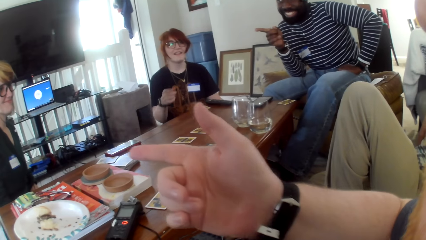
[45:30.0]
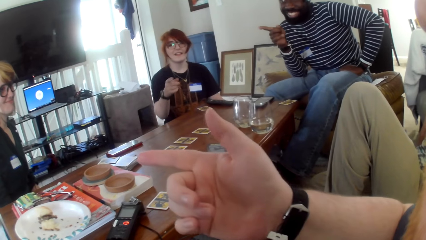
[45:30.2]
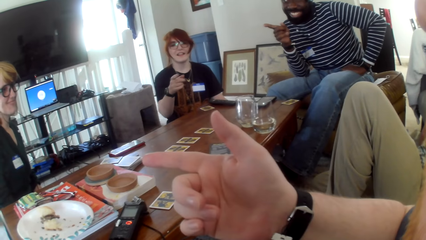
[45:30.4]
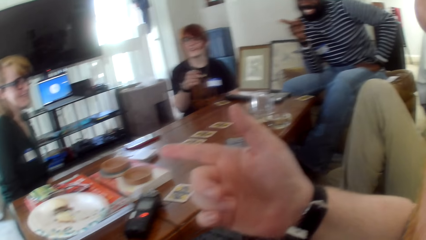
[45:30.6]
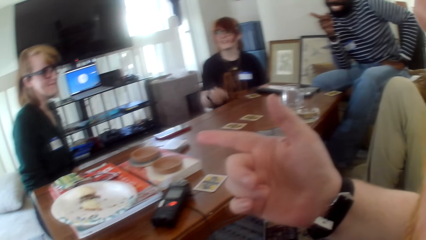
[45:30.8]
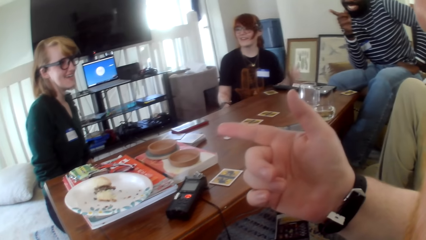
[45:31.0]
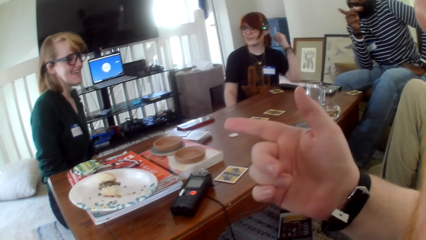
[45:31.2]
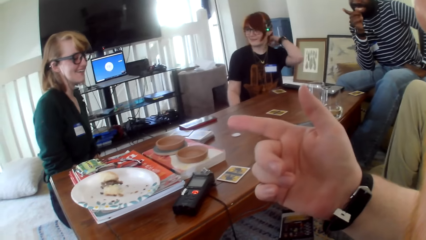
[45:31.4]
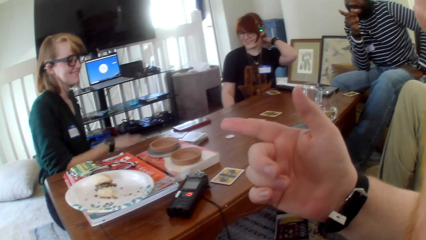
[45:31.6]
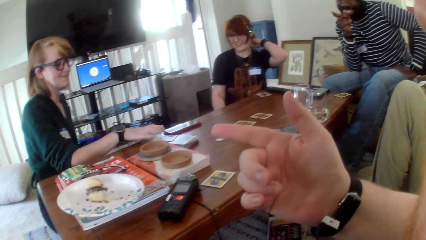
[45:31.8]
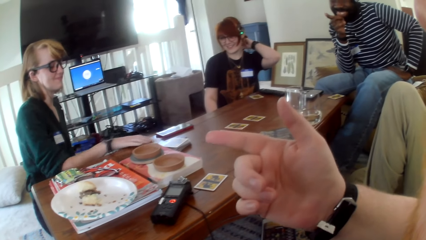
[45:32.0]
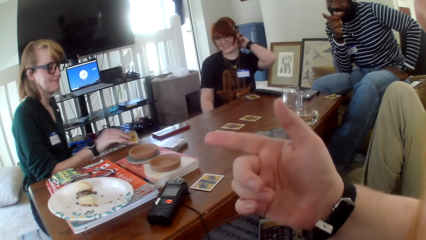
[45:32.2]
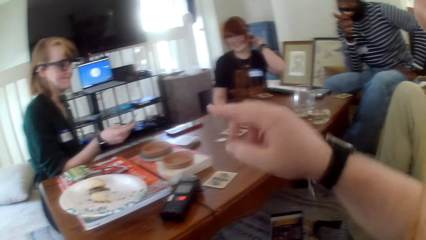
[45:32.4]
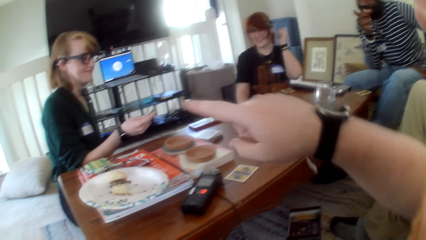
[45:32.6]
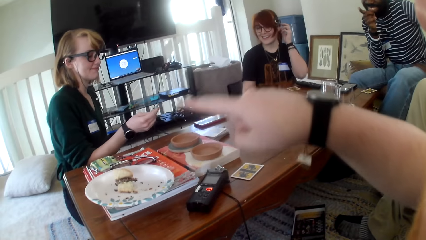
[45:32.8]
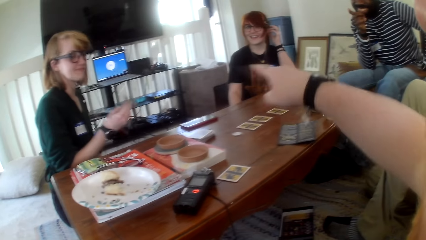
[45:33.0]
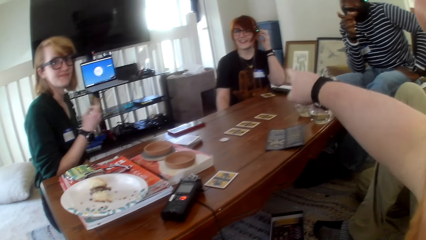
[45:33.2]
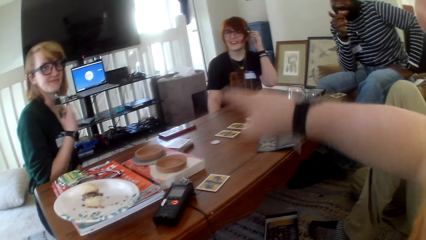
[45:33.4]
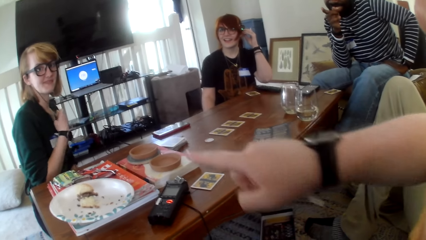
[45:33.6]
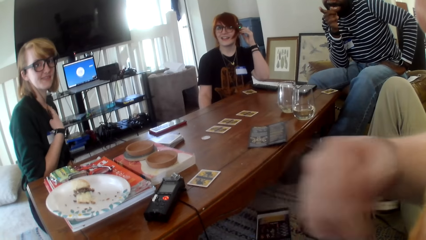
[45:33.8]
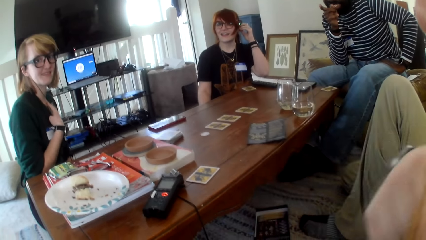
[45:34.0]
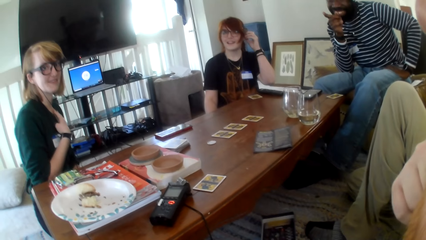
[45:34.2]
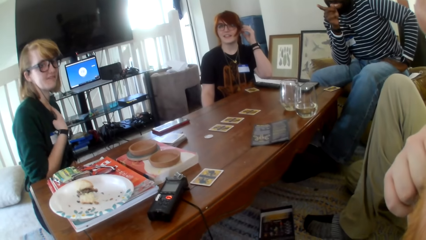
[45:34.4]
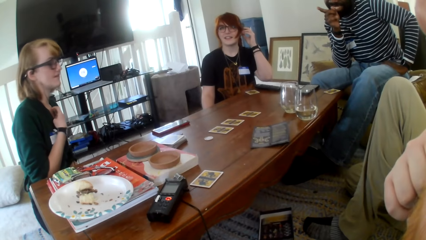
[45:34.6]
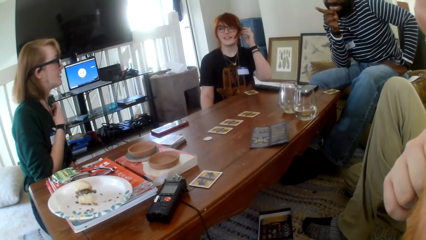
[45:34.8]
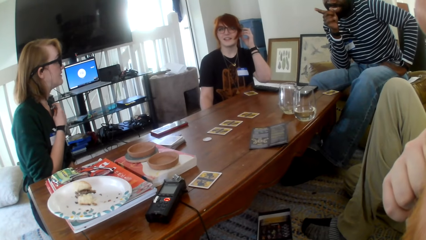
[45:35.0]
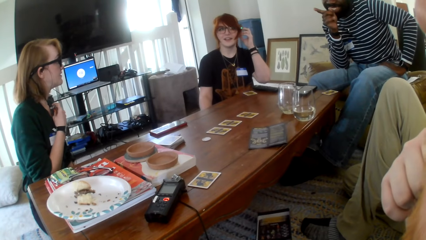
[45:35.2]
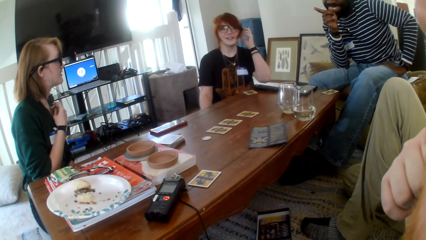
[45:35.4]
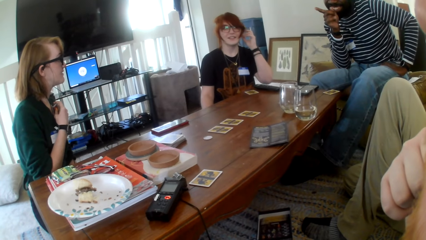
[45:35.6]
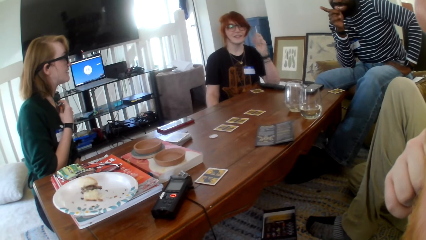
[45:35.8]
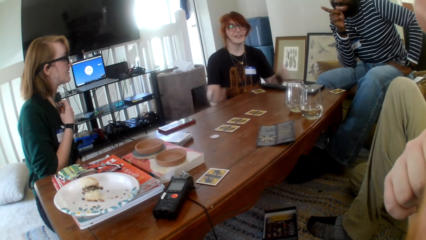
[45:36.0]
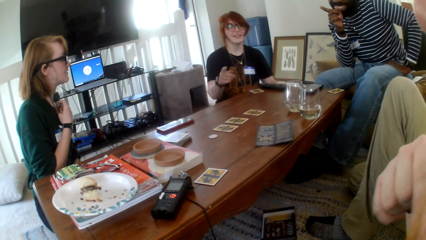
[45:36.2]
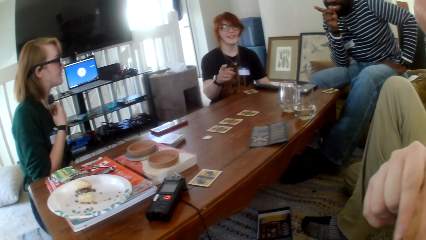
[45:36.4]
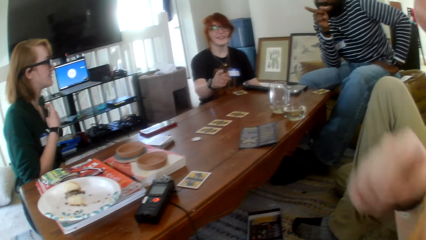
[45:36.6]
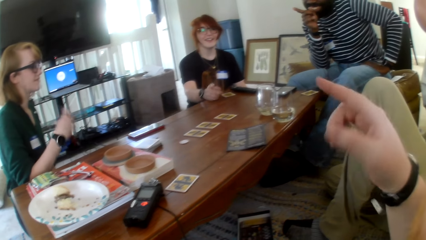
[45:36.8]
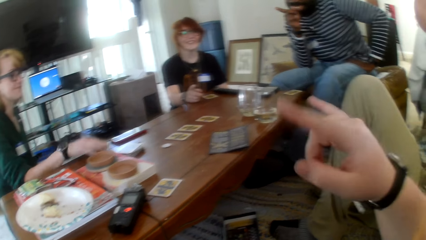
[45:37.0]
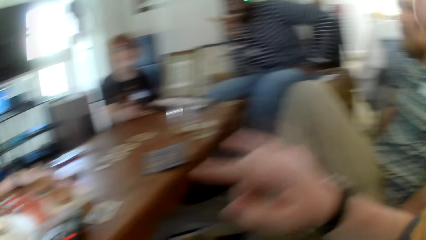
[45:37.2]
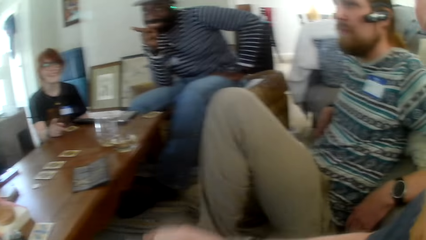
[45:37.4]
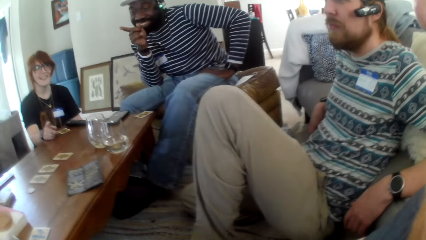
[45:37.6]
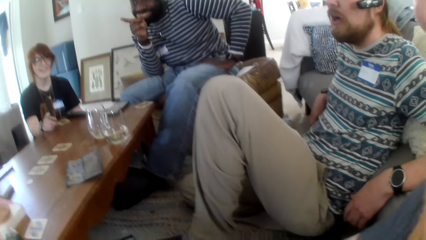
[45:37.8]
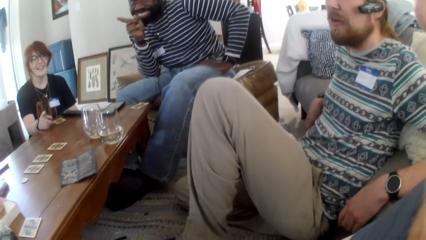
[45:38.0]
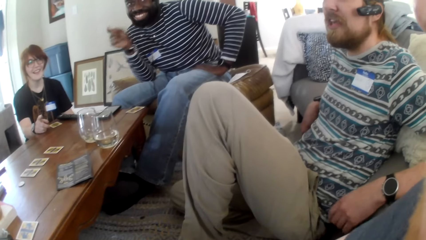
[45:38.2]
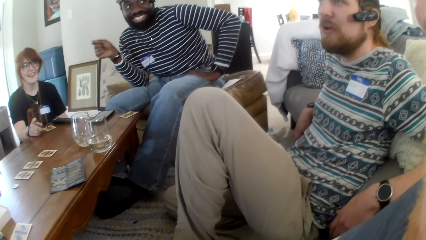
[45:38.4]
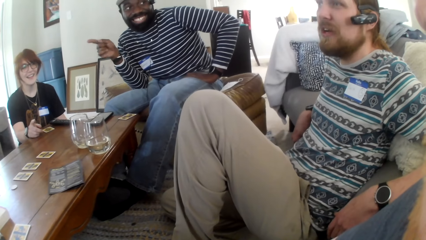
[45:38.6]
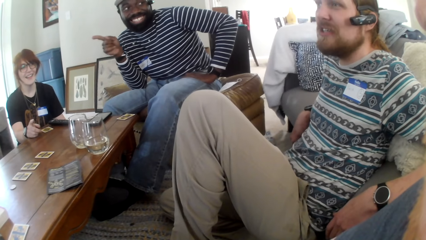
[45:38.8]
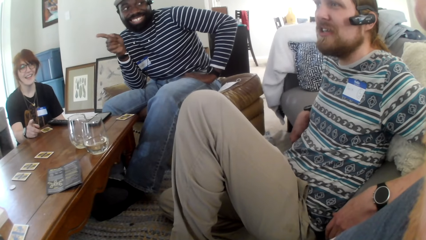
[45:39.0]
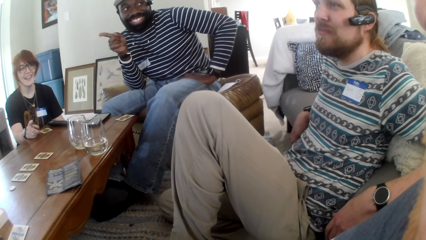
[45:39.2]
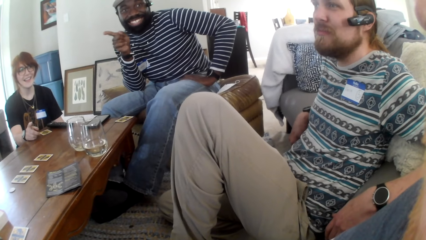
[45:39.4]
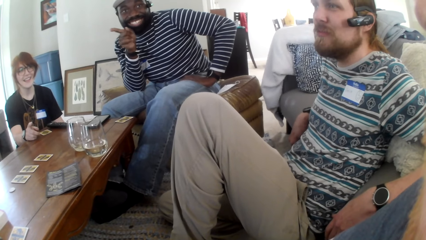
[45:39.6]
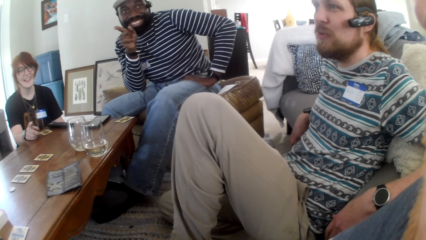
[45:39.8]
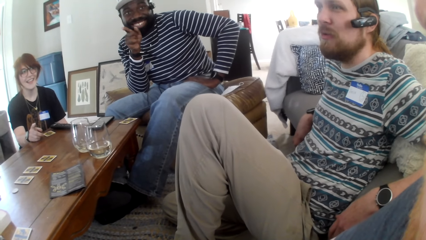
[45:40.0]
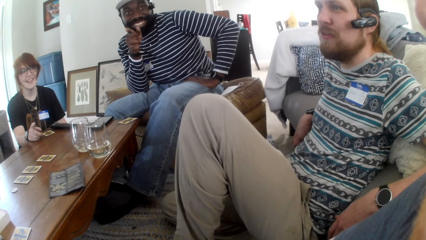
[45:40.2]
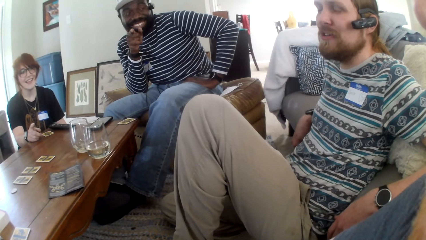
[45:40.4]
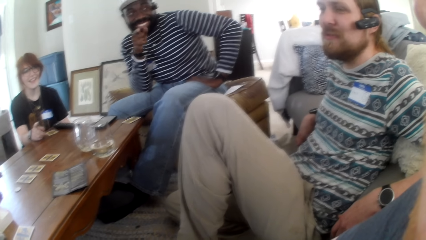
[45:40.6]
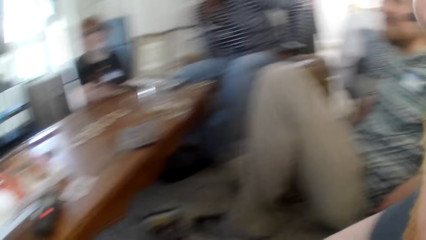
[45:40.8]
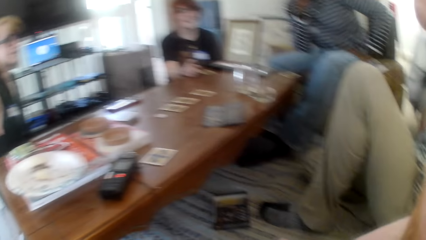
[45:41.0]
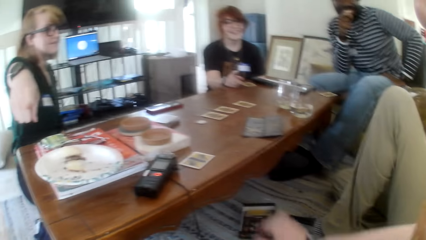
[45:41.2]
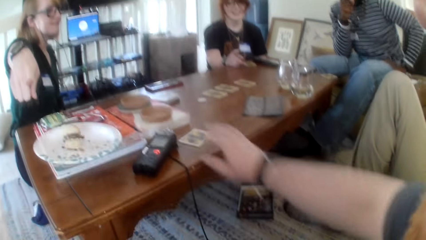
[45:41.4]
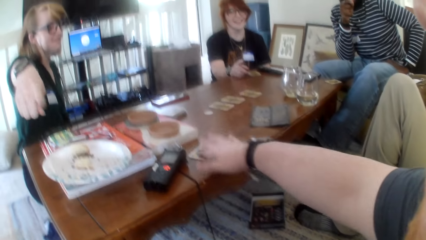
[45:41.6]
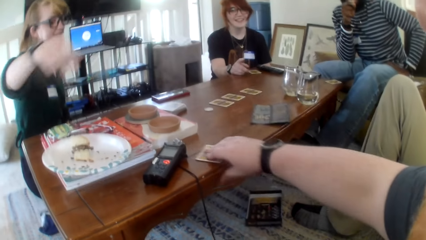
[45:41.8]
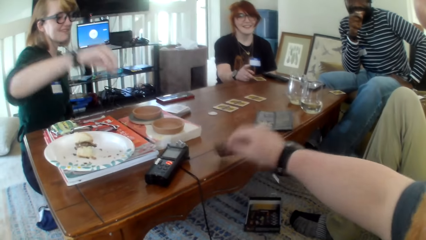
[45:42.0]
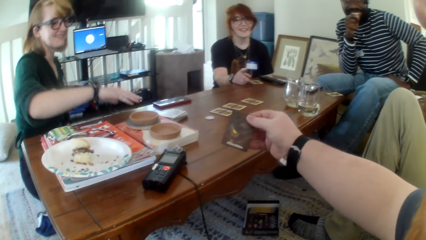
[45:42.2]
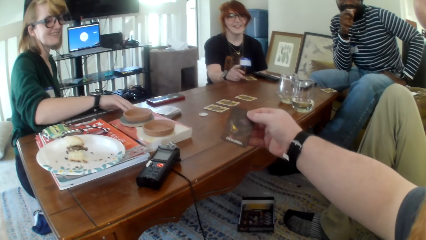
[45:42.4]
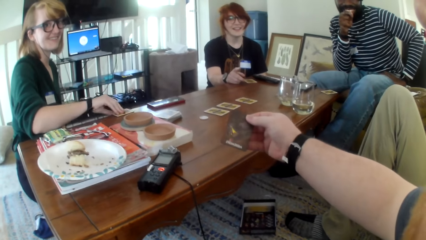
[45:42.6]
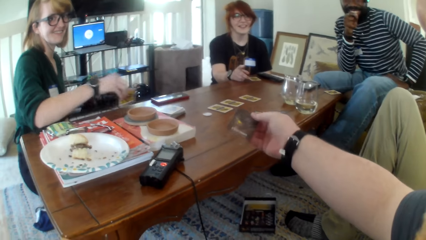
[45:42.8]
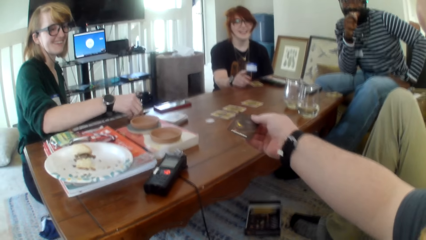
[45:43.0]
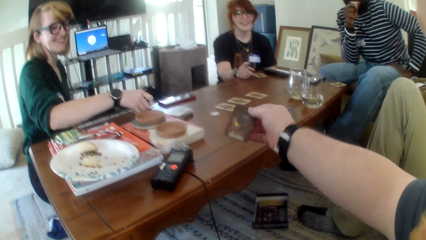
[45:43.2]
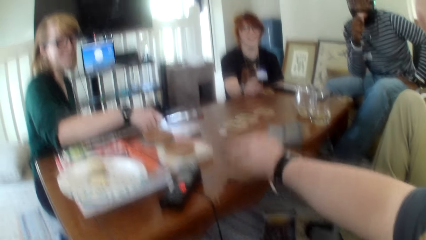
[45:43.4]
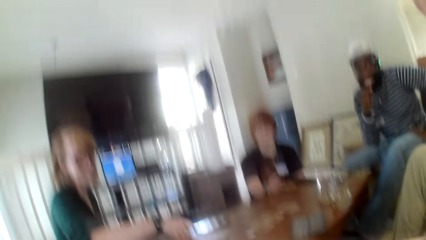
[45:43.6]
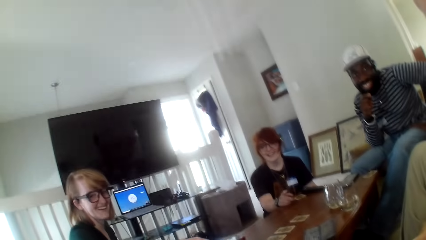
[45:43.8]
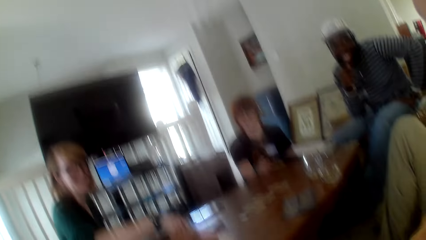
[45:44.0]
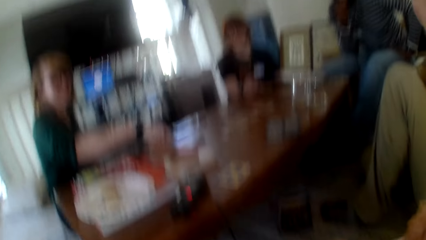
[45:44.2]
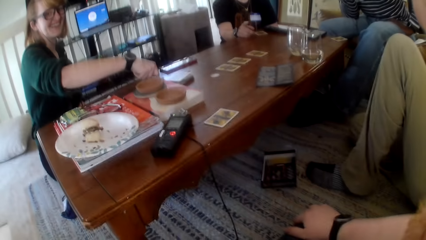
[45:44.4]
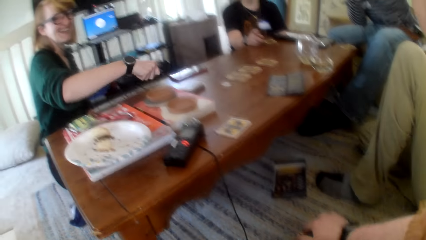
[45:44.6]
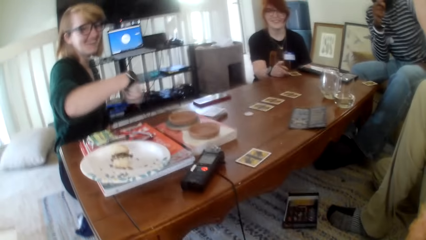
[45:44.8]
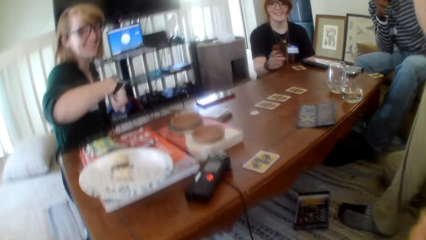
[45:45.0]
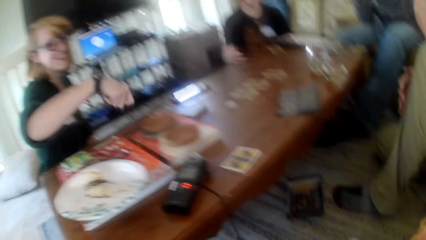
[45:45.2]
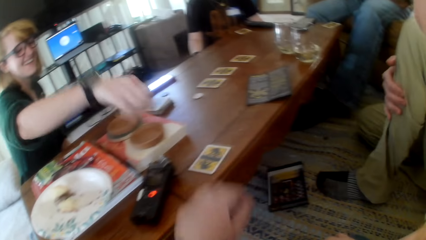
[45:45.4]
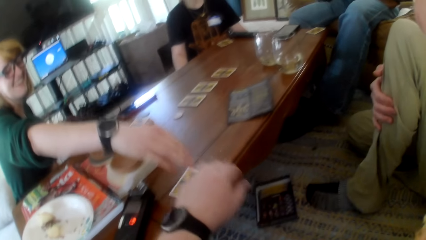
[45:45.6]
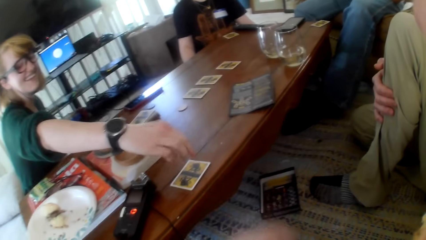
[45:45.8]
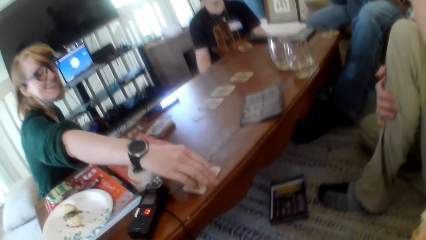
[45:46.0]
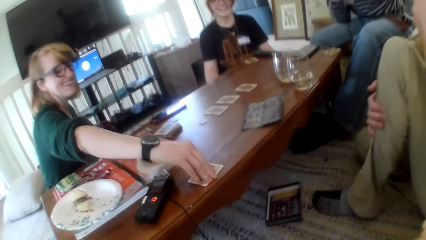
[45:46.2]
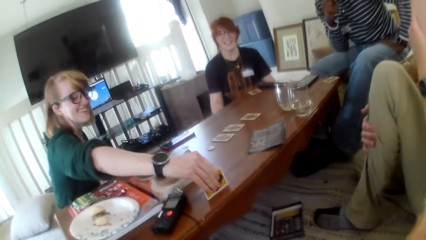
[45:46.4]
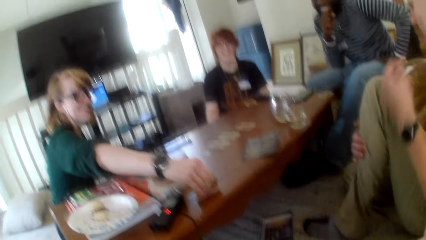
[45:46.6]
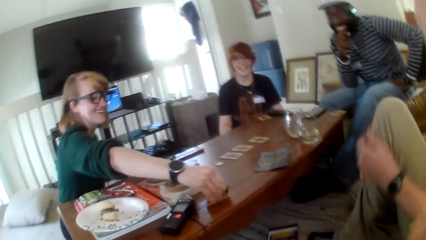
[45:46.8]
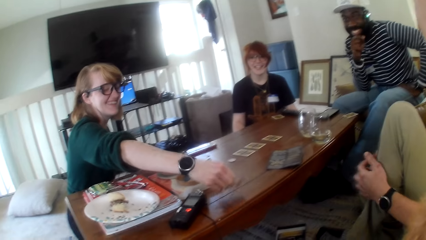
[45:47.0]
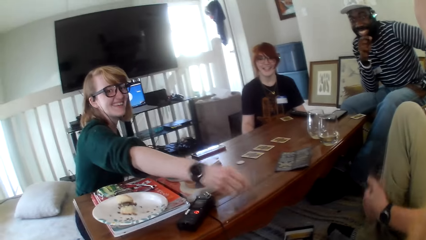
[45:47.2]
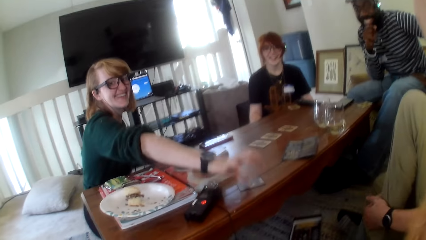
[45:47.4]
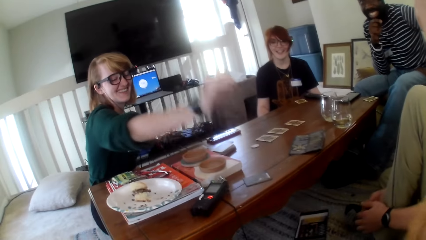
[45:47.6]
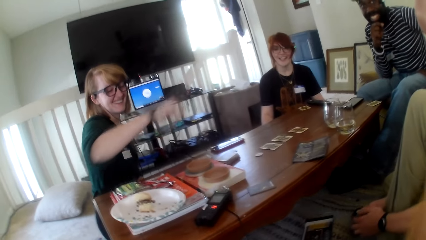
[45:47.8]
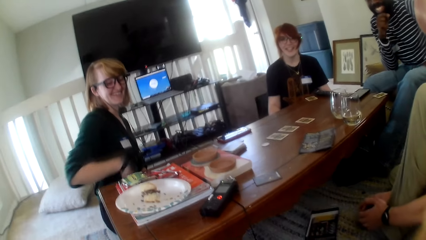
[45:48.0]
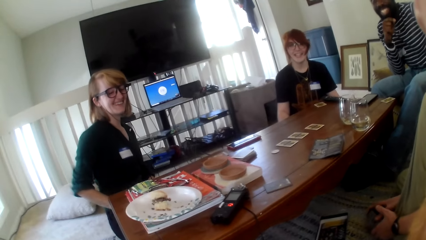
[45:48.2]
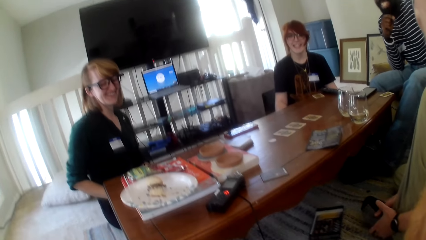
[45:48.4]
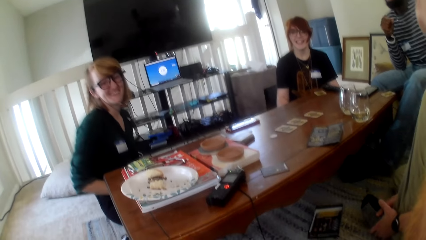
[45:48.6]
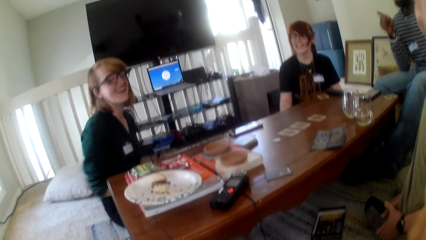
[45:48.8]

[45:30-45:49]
A person touches hair. The camera wearer picks up a card on the table. Another person picks up a card on the table.
